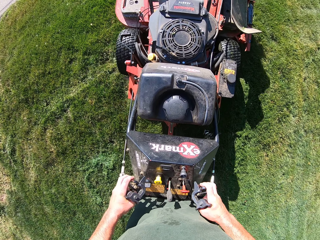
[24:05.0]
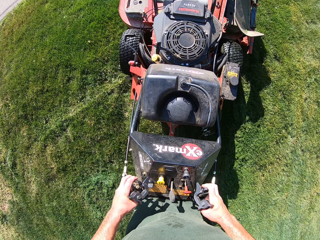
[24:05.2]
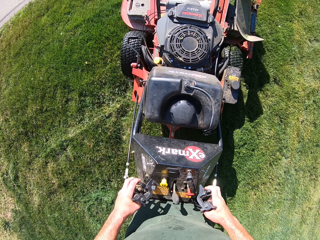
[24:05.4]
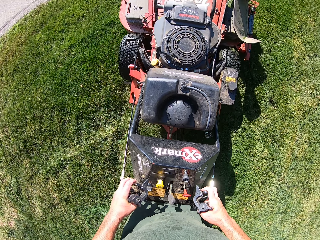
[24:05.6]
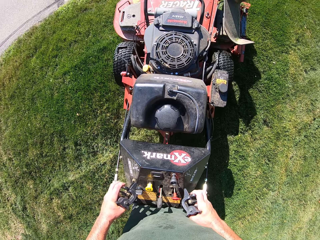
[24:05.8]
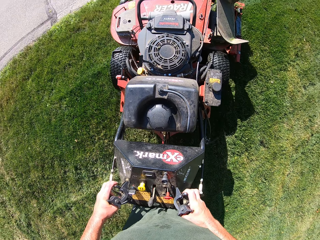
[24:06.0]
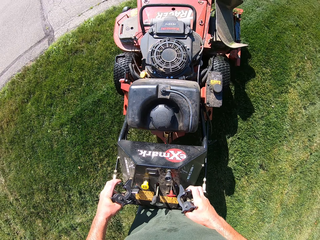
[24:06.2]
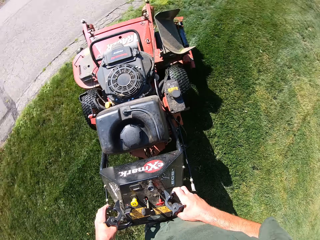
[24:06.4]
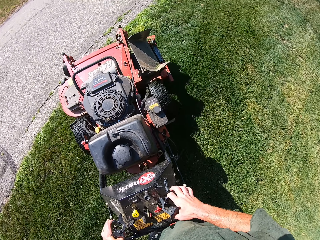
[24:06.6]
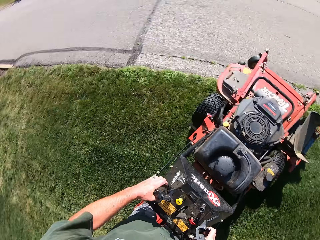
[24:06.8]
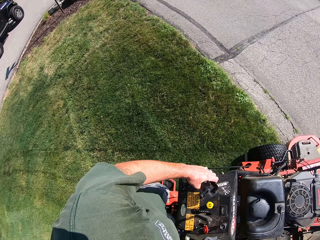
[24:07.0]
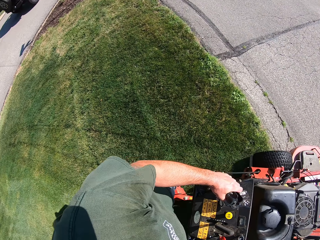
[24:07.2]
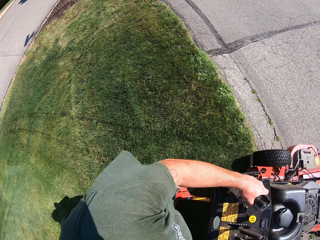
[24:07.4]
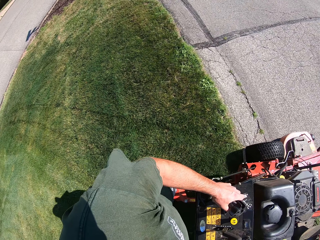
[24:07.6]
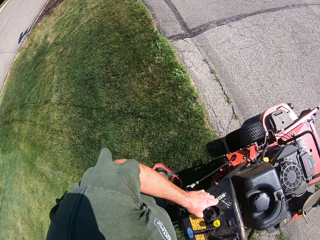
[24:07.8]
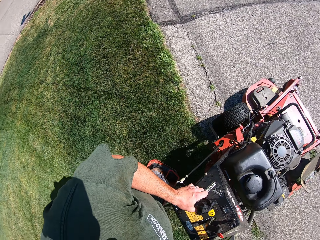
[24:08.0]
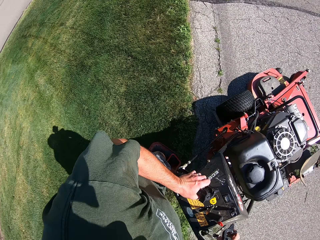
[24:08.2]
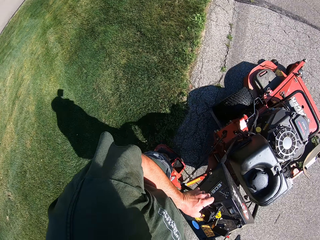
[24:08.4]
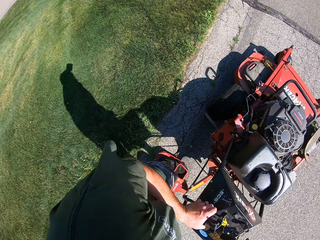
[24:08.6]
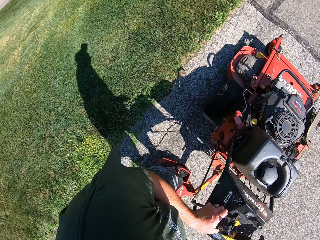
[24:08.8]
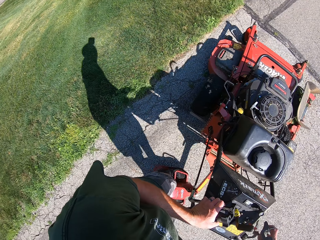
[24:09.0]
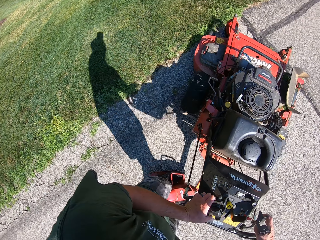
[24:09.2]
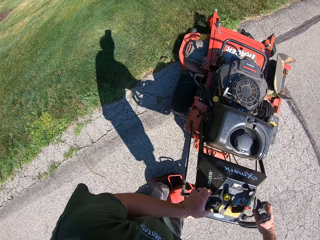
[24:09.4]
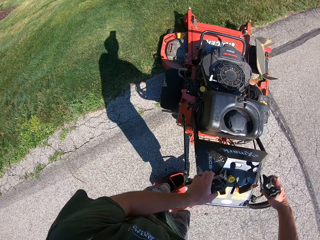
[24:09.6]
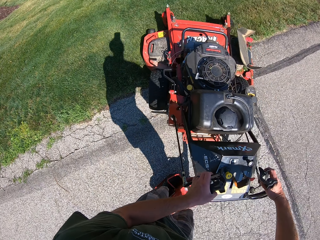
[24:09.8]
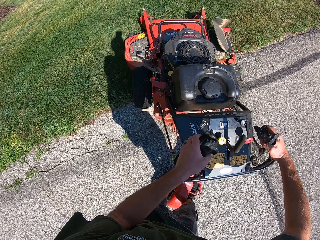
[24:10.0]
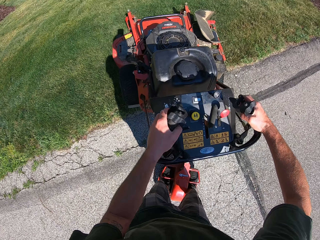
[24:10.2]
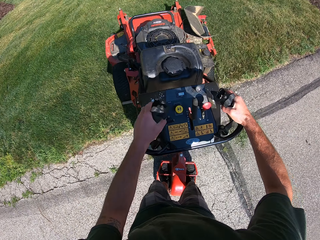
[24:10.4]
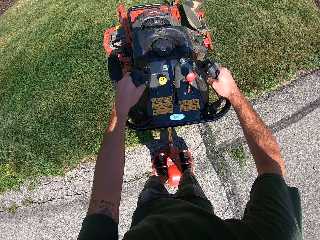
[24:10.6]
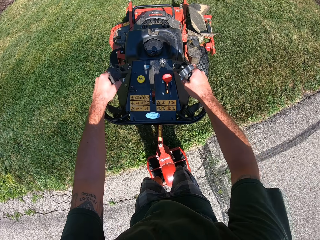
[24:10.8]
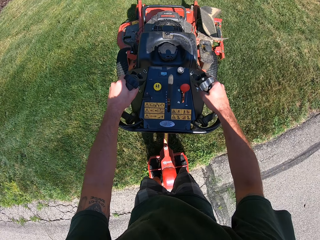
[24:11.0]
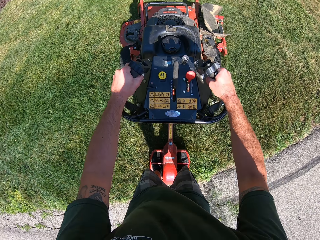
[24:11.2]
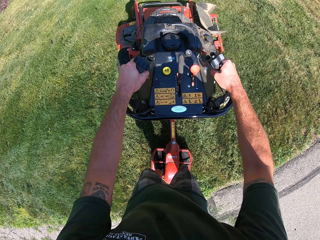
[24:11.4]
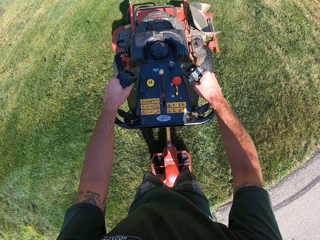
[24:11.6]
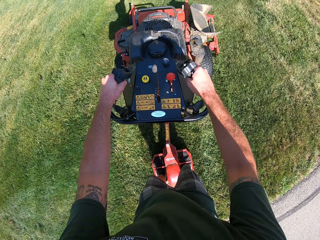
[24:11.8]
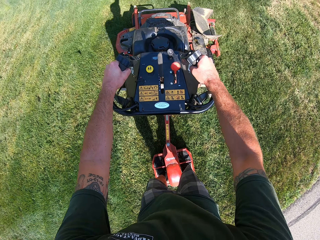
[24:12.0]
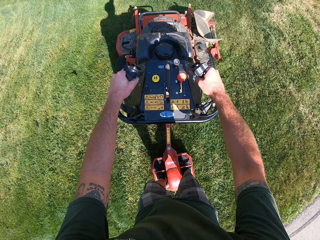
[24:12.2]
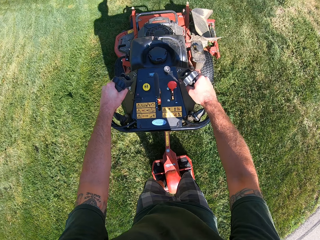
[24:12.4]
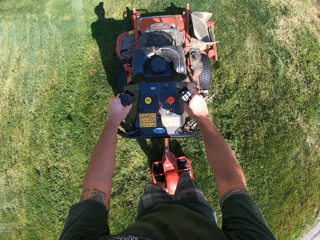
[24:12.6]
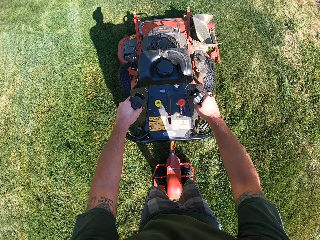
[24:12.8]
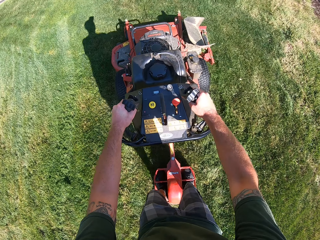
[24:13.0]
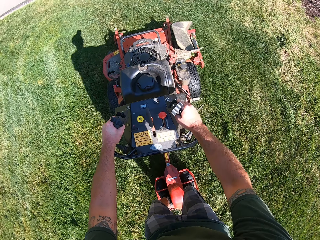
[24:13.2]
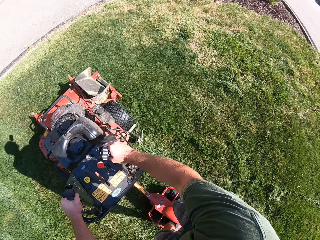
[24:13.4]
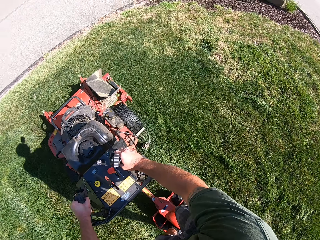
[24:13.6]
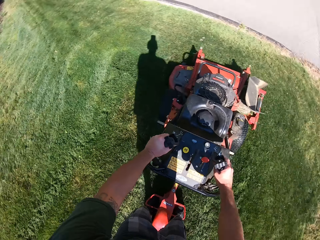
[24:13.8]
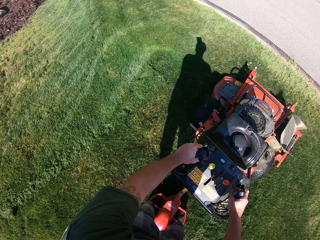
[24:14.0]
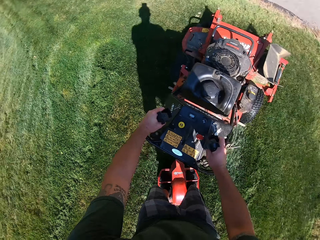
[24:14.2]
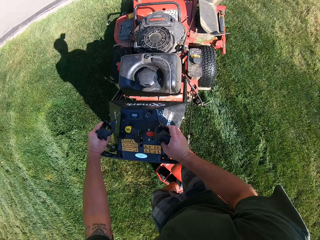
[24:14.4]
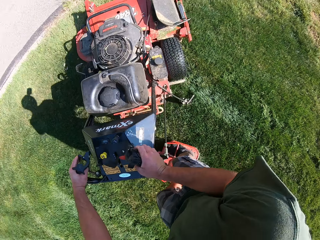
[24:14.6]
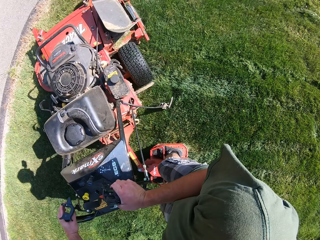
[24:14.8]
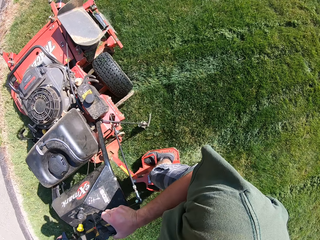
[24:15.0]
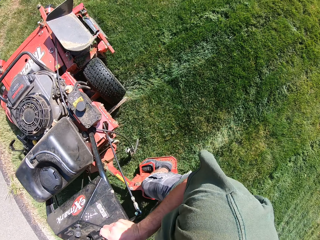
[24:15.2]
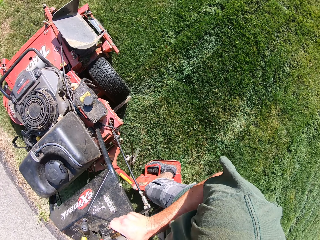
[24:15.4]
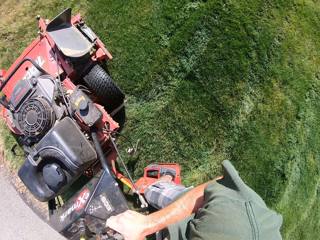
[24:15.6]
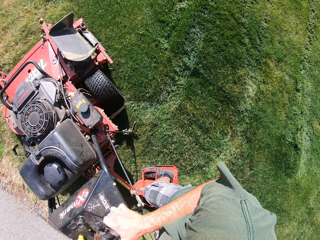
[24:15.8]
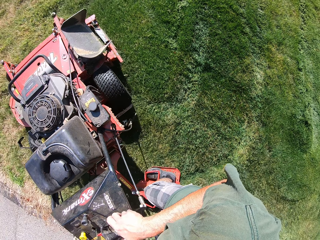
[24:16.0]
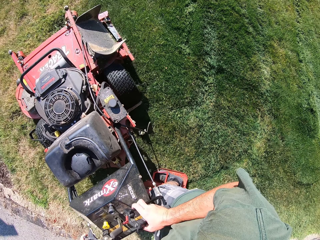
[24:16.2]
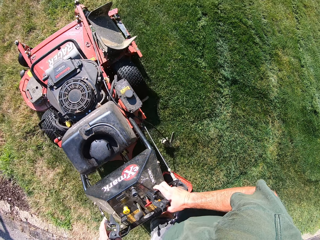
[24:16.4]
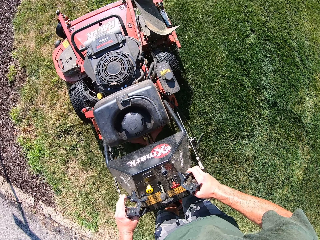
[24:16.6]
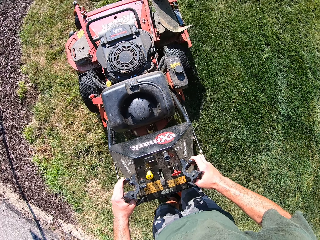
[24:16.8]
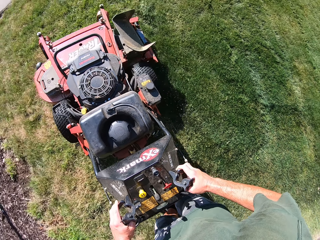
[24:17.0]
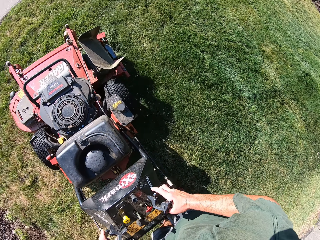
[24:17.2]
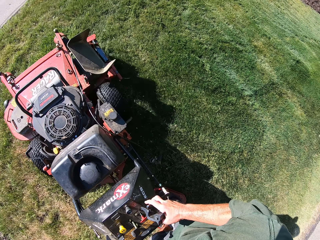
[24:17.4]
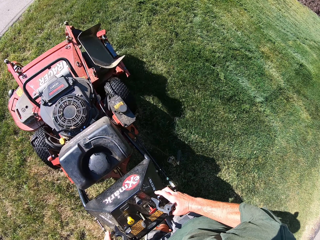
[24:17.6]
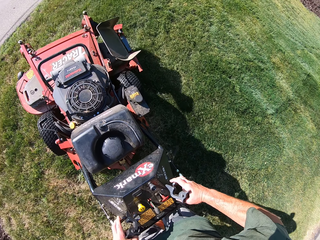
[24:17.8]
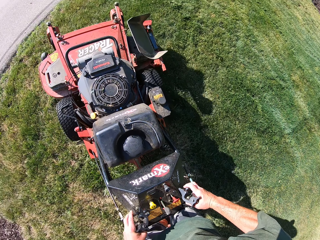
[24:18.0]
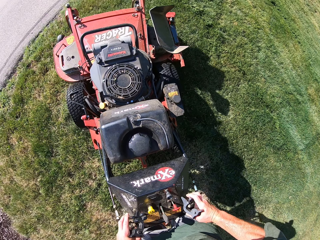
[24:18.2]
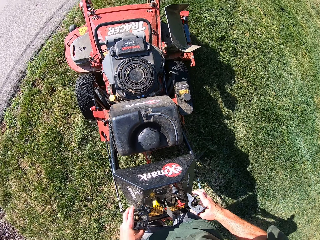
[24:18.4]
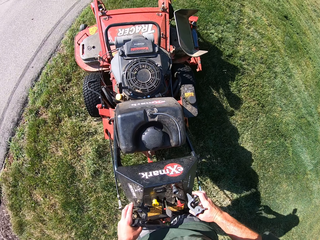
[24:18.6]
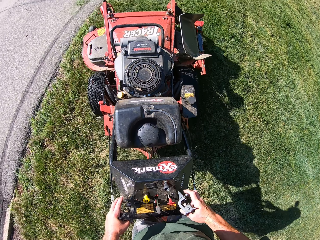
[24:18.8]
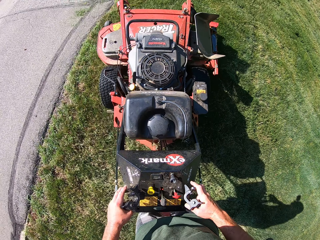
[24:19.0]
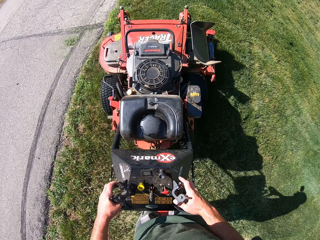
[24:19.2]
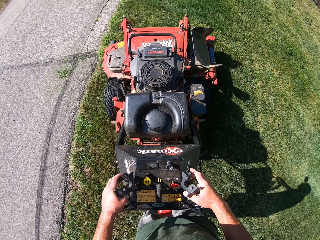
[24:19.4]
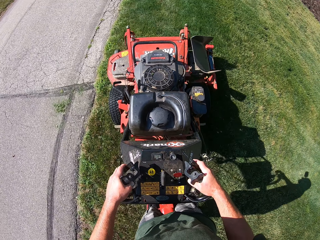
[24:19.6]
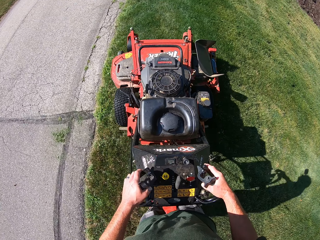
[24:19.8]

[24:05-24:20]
The camera wearer climbs a tarred road beside the lawn with the lawn mower. They turn the lawn mower in an anticlockwise direction. They move the lawn mower to the lawn. They cut grass with the lawn mower. They turn the lawn mower in a clockwise direction on the lawn. They cut grass with the lawn mower.

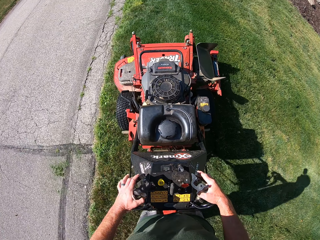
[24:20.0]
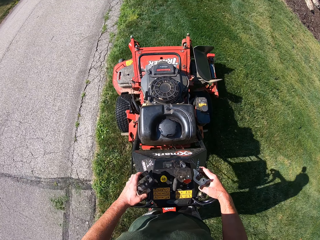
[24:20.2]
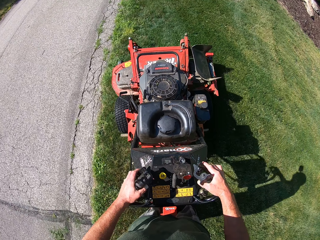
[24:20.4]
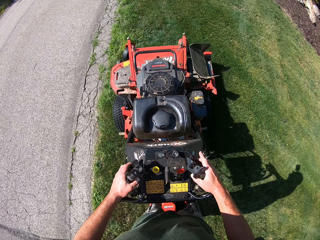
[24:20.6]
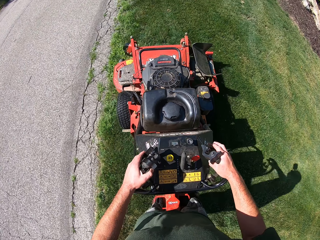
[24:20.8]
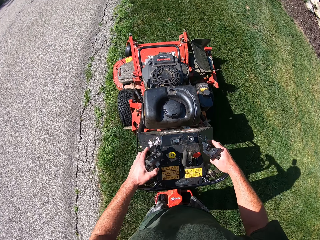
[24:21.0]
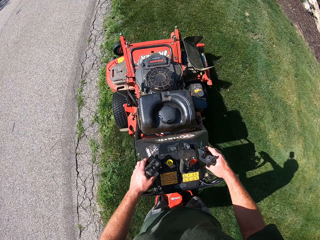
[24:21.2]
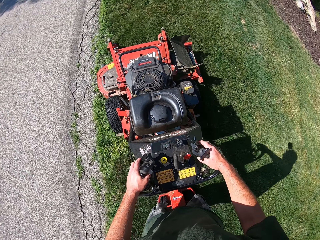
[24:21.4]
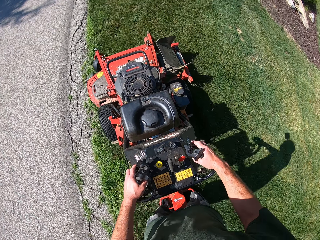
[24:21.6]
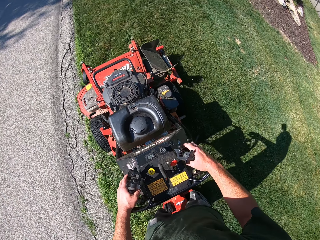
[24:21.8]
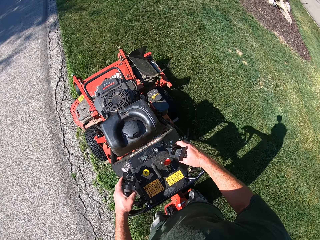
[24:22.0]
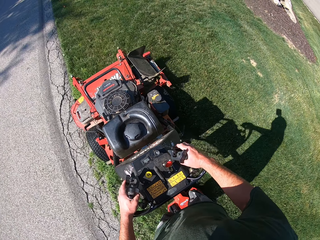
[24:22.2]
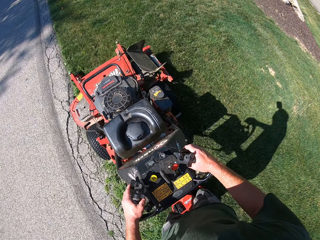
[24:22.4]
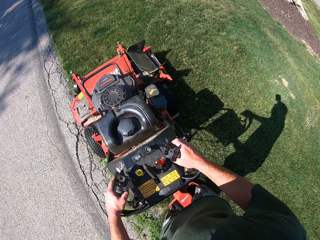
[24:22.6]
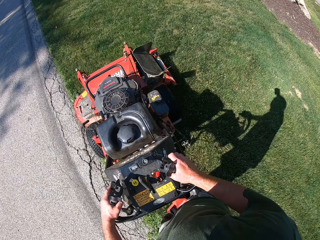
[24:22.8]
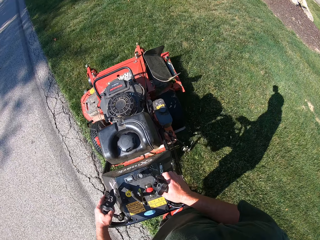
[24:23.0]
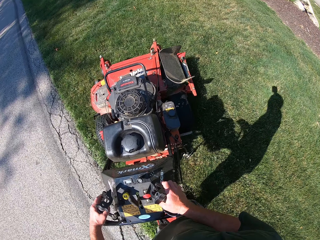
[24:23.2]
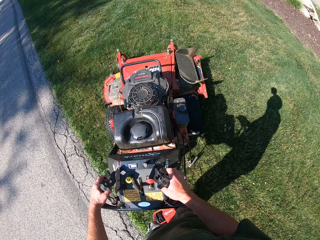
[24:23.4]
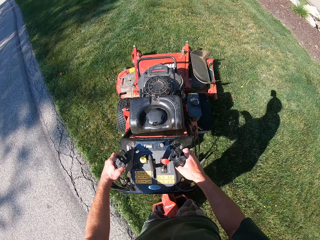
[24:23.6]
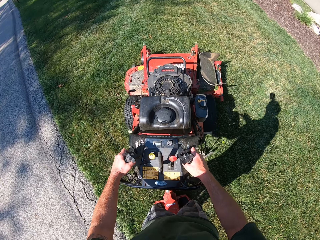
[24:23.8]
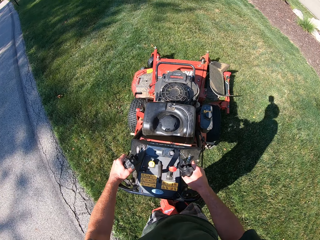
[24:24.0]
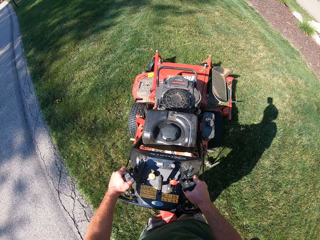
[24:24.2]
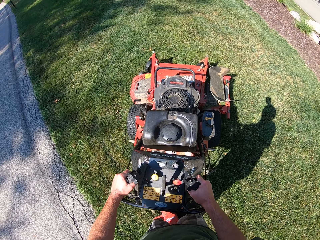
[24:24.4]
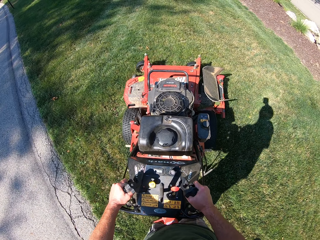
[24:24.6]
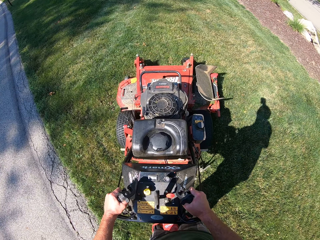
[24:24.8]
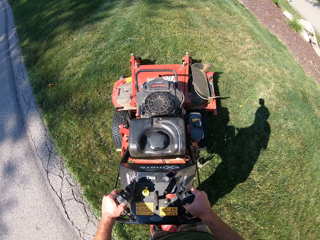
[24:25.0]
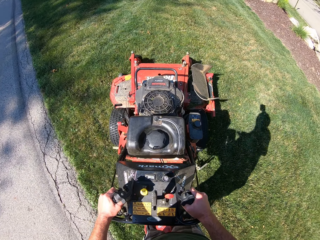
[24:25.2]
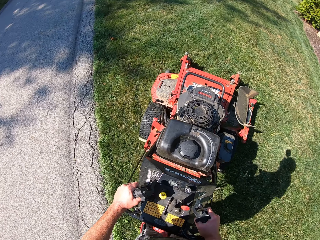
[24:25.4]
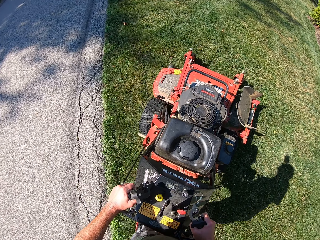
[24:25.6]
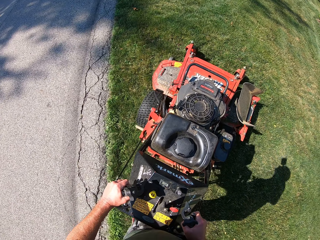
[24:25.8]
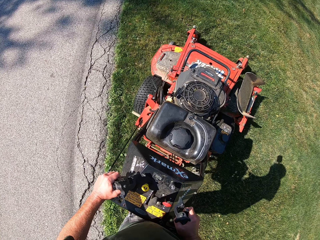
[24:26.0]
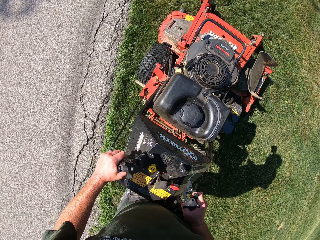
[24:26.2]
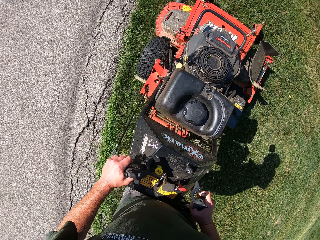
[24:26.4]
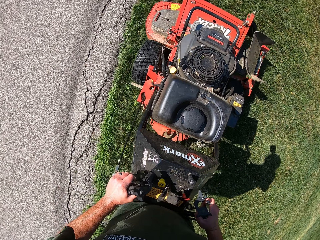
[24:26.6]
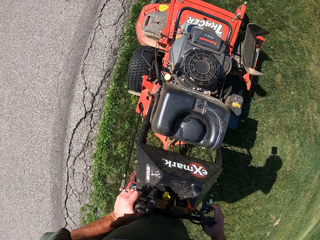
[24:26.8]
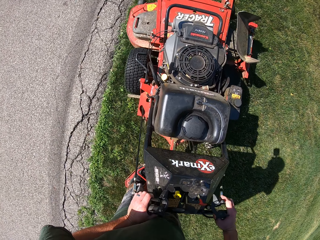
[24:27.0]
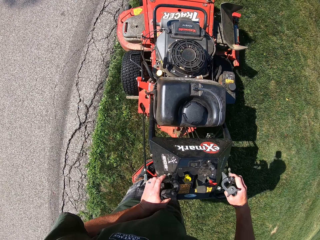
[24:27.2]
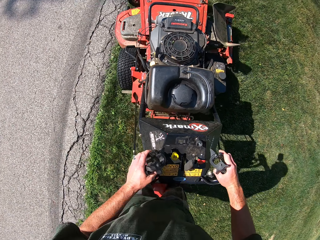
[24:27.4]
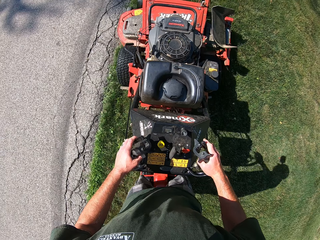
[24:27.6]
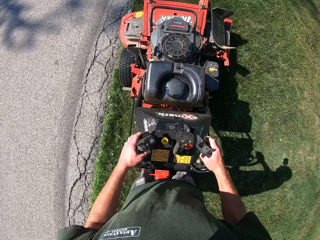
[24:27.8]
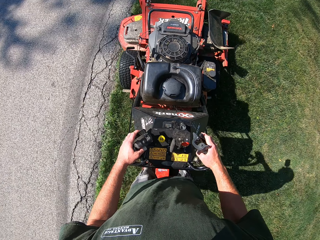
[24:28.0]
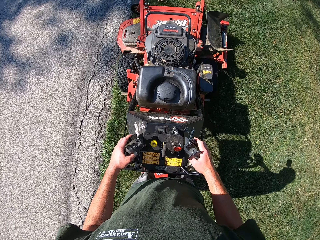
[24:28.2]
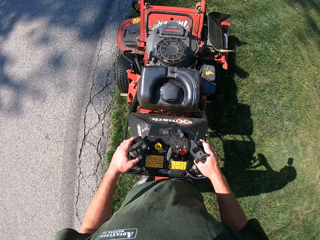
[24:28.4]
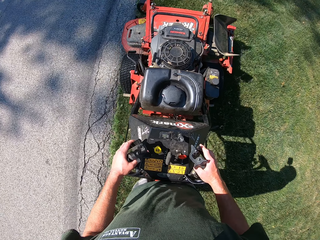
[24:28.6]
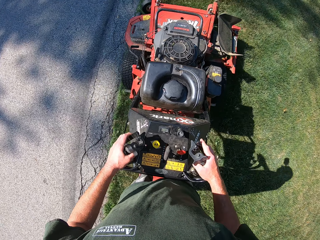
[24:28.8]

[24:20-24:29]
The camera wearer reverses the lawn mower. They drive the lawn mower forward. They cut grass with the lawn mower.
